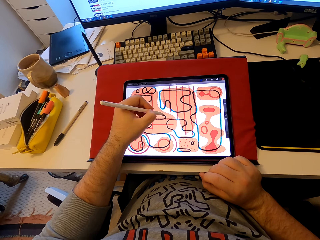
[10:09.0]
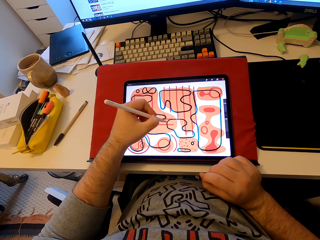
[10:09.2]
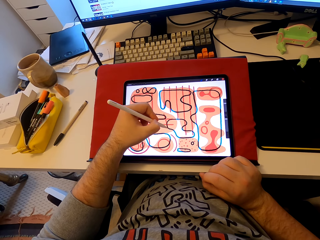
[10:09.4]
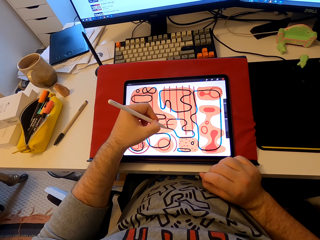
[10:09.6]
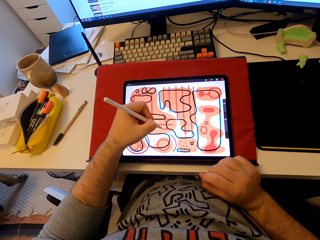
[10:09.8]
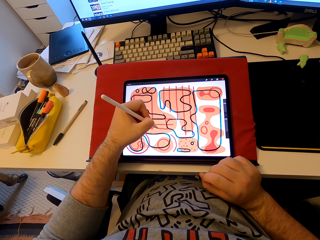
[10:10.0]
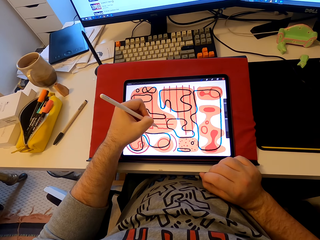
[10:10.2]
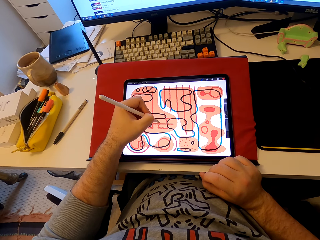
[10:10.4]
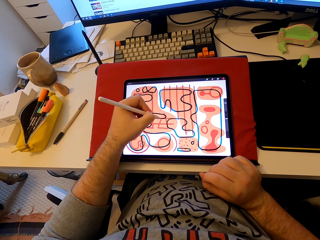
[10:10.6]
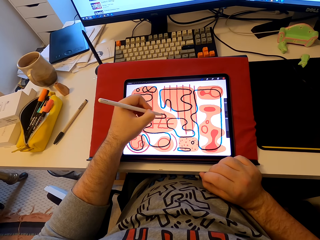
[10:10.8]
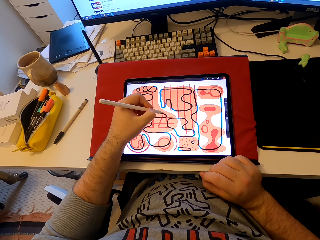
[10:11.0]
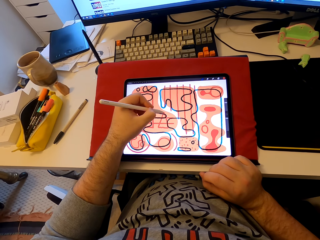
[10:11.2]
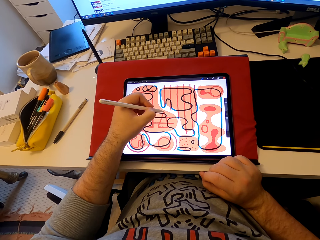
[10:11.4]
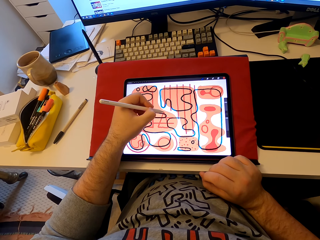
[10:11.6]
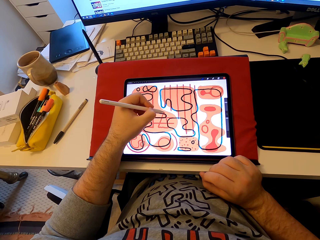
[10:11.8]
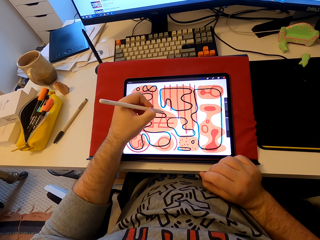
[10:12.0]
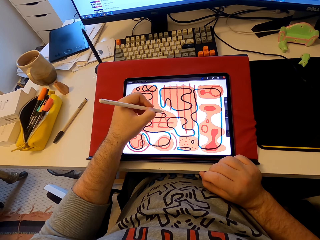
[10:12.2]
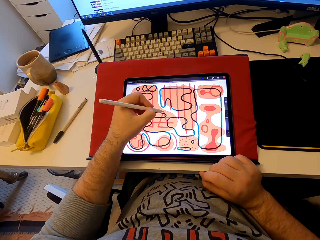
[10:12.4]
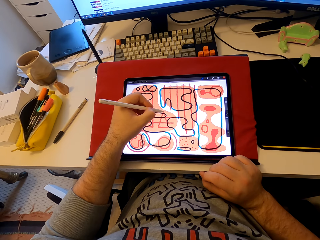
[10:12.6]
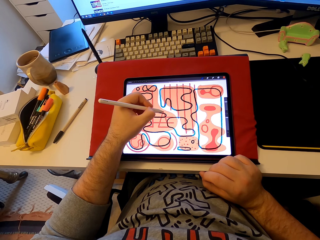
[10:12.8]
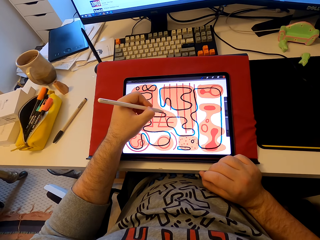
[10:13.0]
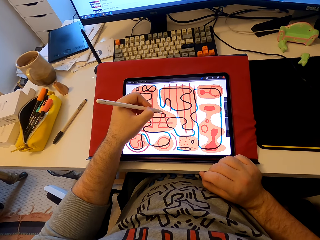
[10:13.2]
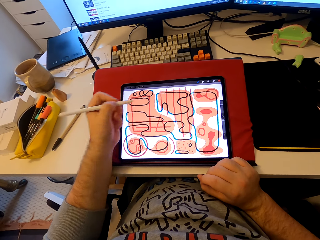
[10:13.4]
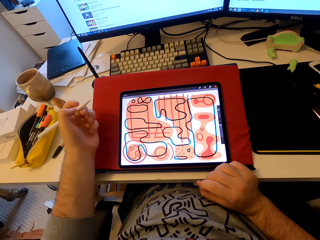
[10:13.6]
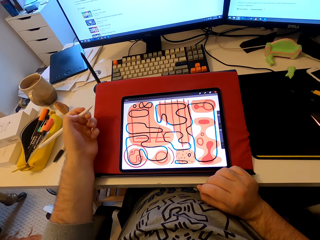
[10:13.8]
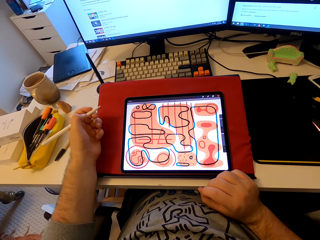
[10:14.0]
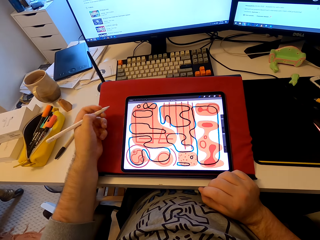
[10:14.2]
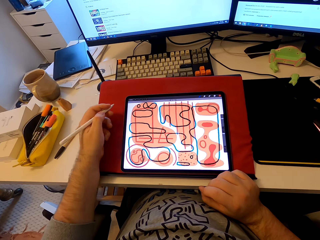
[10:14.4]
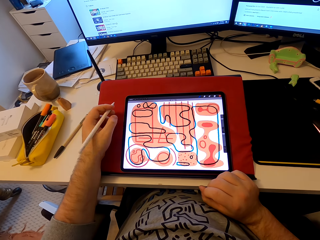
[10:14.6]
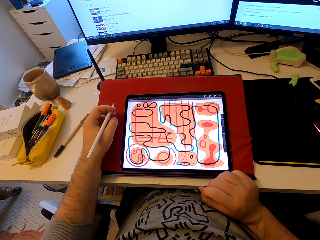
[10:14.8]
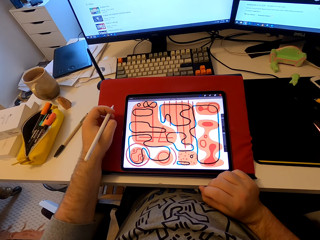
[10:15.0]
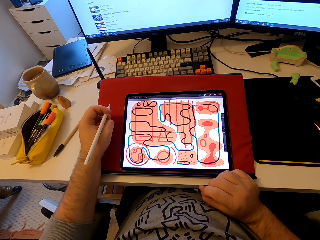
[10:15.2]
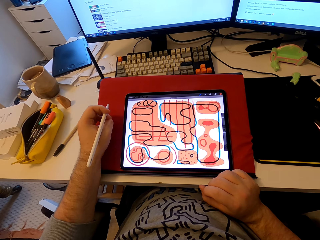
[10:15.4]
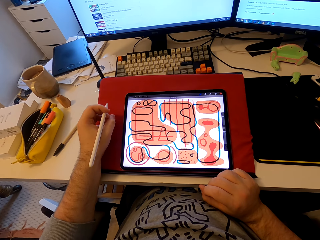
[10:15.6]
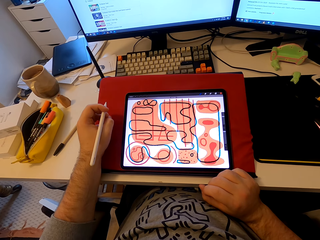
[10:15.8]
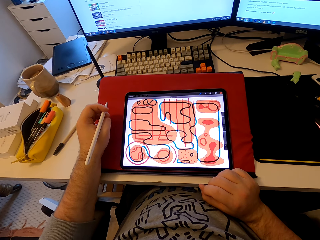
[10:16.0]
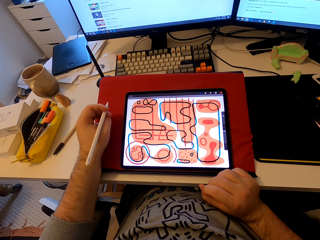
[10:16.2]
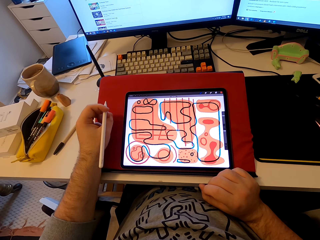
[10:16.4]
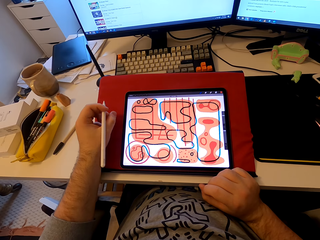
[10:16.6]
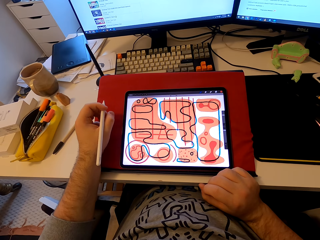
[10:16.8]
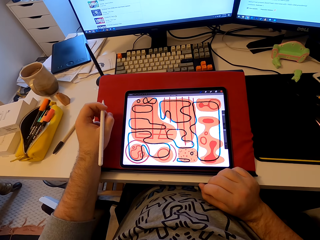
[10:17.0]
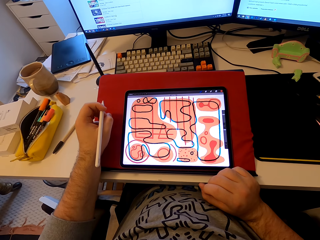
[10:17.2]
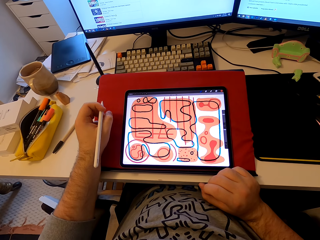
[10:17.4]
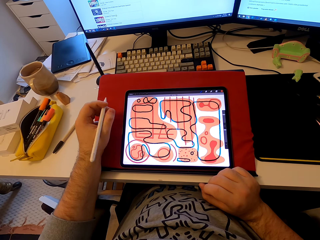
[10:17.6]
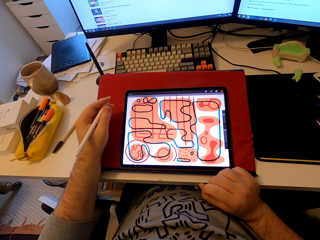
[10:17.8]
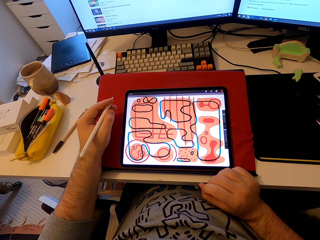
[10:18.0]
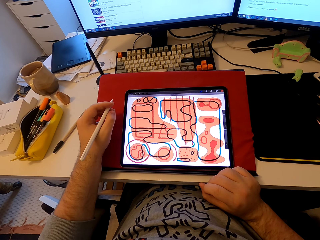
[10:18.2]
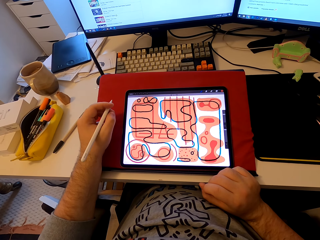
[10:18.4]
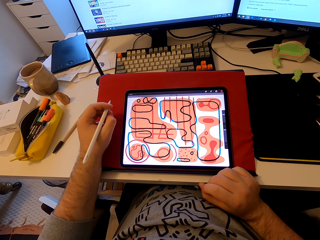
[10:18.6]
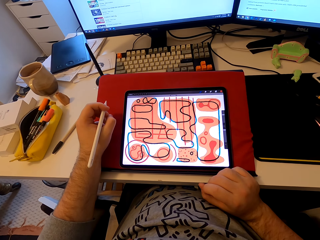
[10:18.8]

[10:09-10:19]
The camera wearer pulls his hand from the tablet.

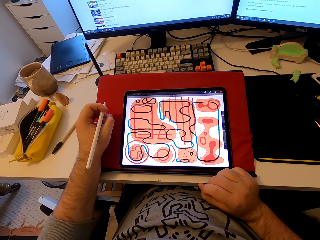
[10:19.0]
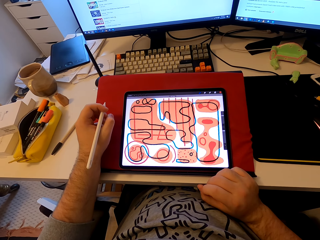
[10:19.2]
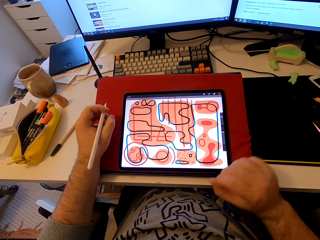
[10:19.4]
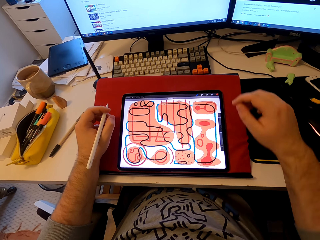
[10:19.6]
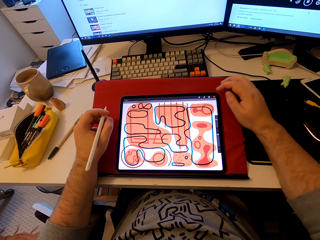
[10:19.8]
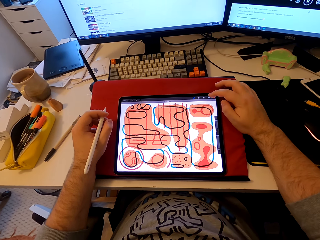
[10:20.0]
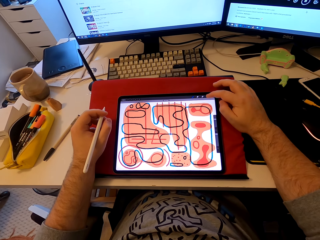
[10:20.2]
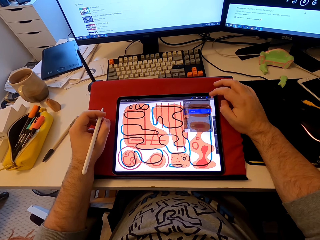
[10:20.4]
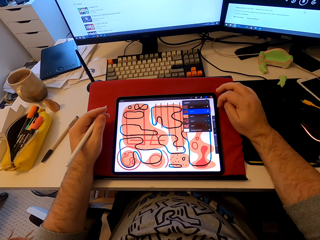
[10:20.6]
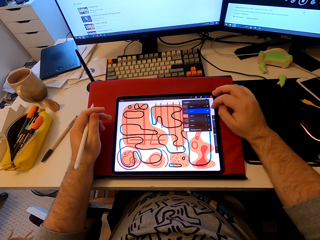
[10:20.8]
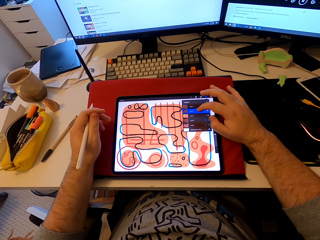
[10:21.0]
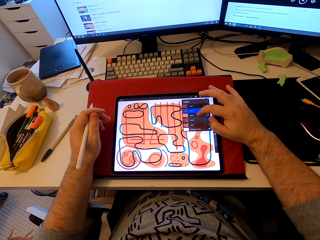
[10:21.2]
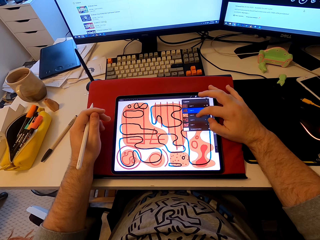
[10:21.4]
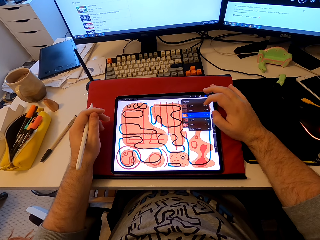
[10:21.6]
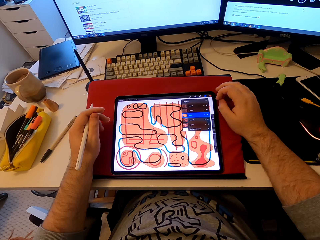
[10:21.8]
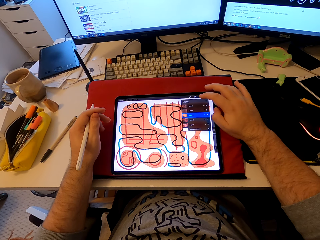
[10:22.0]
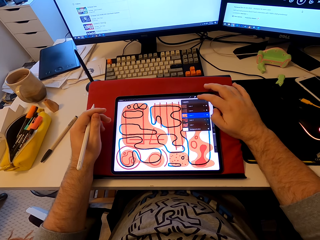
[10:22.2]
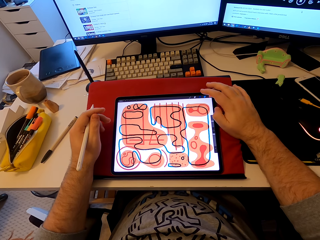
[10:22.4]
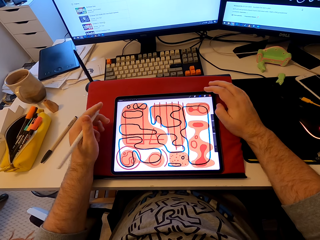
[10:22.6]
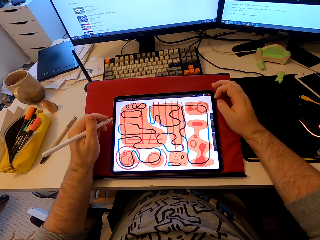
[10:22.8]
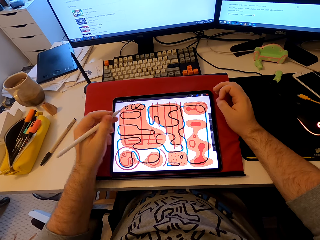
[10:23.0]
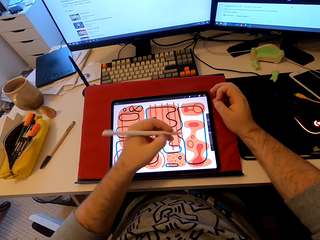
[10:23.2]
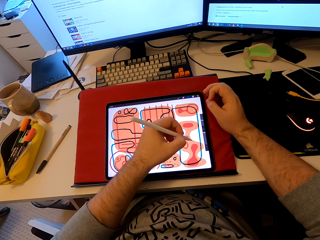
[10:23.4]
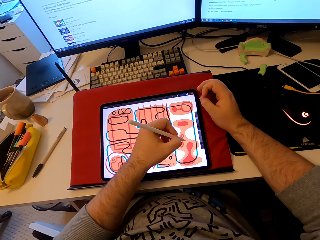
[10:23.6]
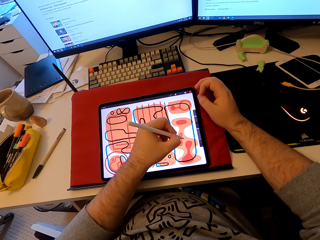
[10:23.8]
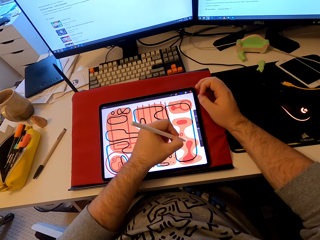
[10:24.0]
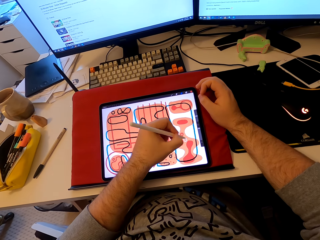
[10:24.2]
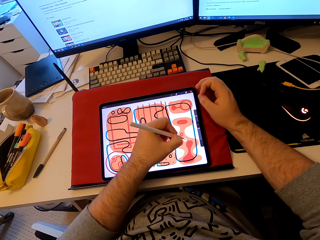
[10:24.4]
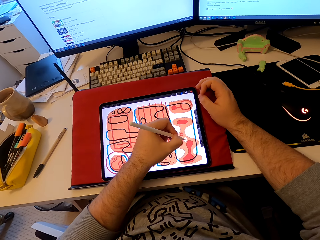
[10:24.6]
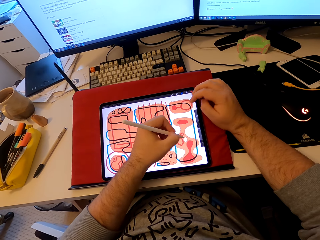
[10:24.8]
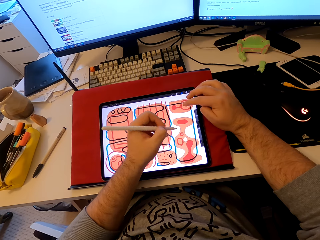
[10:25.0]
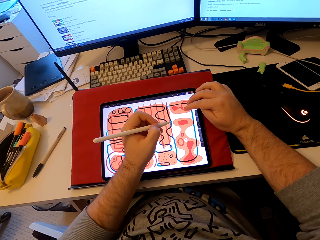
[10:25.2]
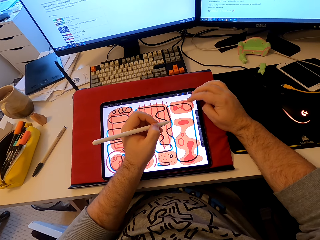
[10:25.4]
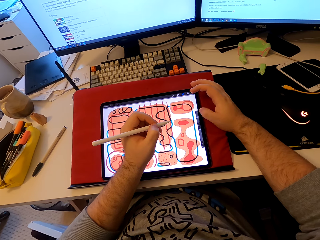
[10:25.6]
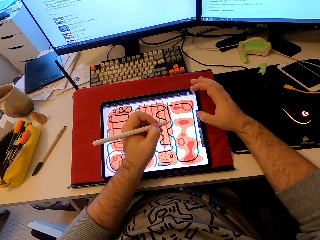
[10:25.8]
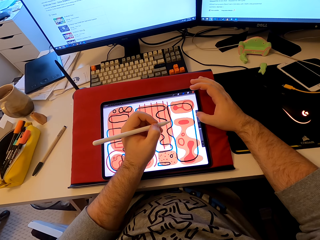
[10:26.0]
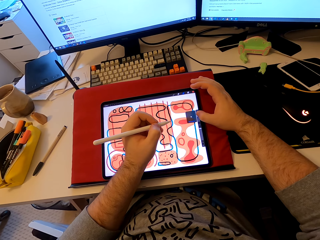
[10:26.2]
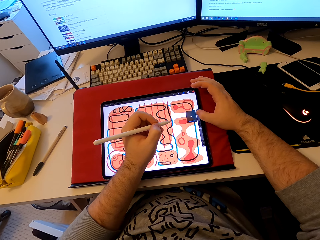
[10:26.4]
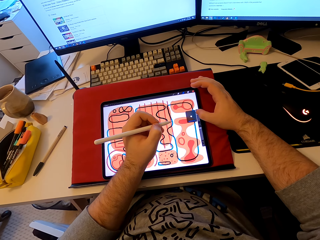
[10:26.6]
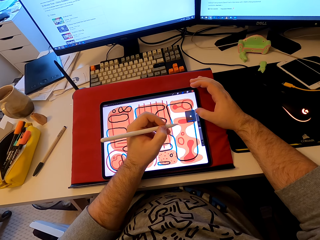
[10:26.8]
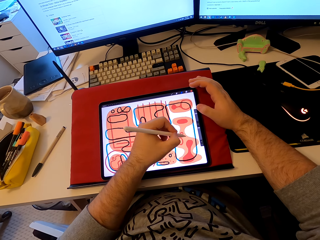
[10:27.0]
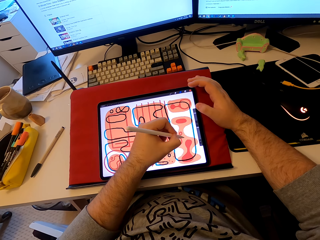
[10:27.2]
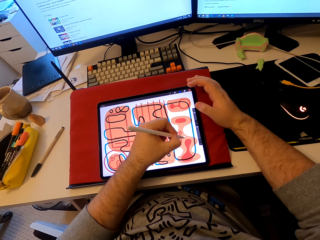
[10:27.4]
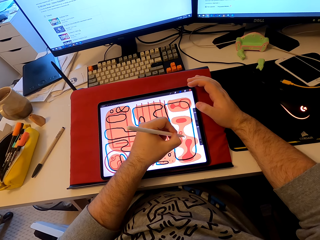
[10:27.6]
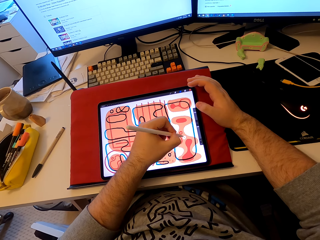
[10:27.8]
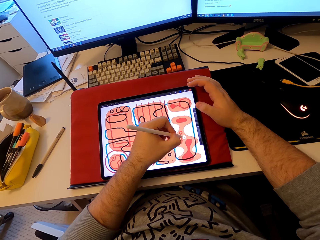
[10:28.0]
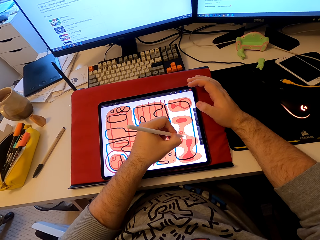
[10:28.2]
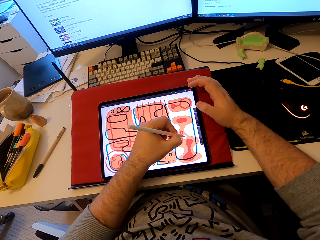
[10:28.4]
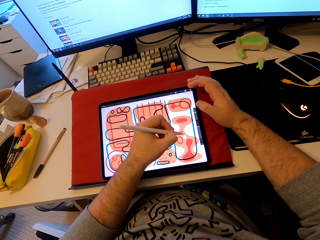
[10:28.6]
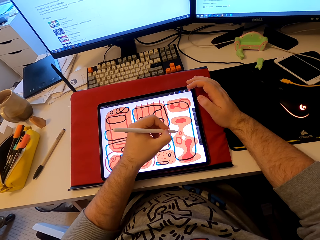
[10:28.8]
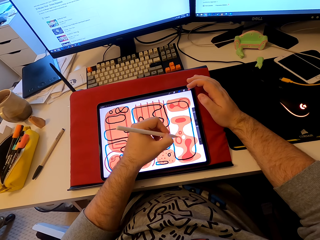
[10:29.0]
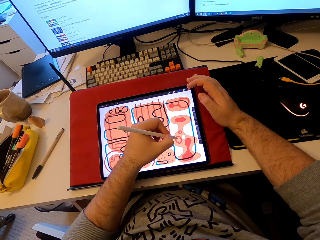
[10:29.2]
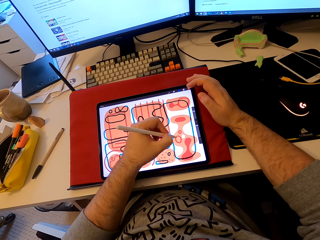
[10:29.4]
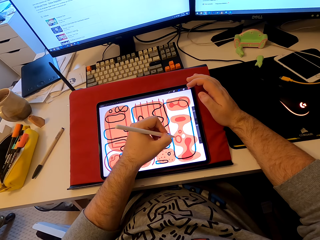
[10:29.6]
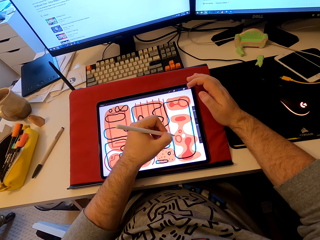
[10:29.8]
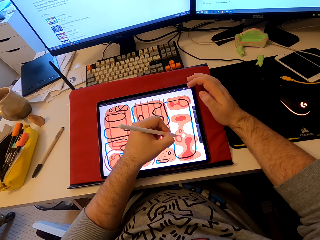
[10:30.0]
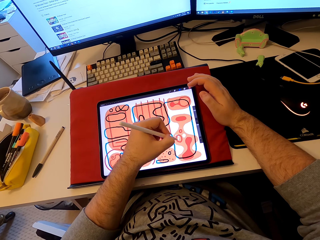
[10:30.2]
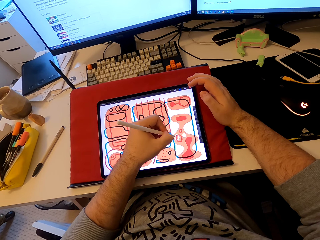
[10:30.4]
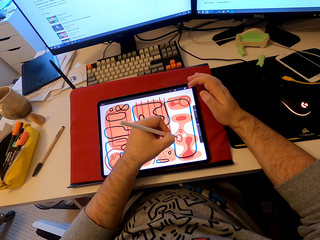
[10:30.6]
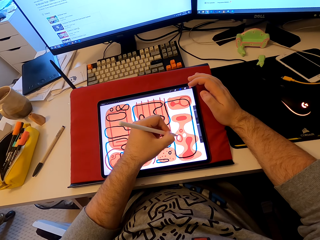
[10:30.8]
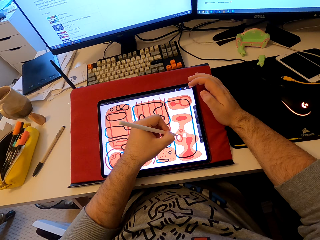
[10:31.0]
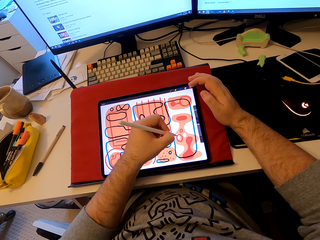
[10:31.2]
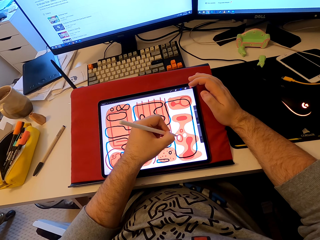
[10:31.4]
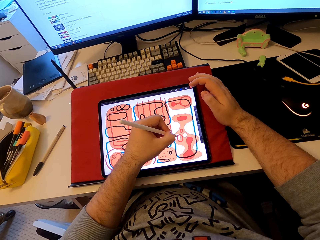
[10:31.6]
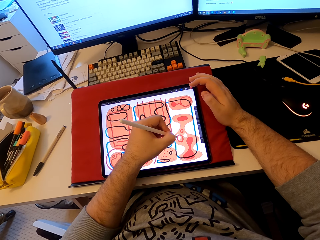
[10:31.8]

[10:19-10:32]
The camera wearer taps the tablet's screen. He draws on the tablet with the stylus pen.
